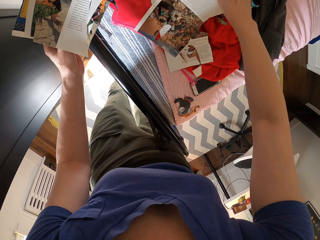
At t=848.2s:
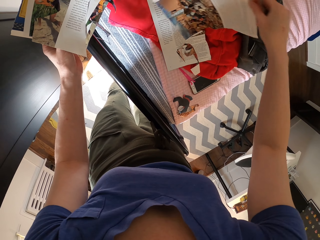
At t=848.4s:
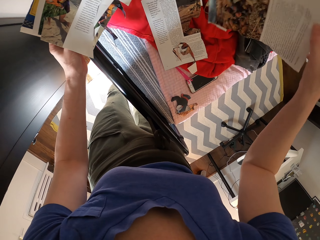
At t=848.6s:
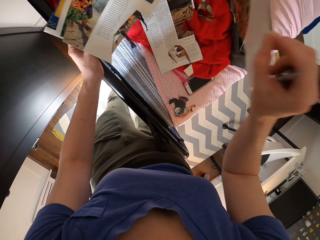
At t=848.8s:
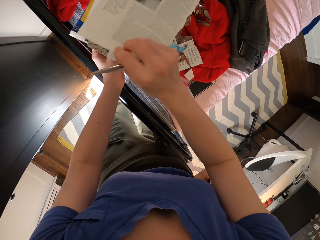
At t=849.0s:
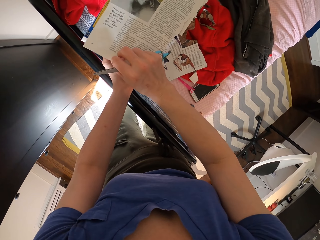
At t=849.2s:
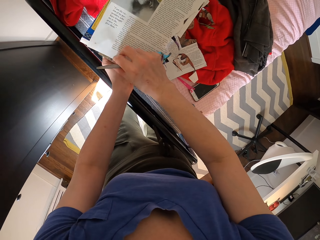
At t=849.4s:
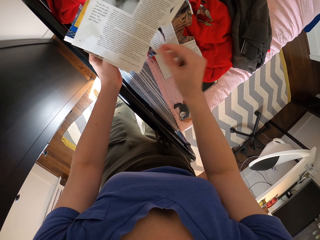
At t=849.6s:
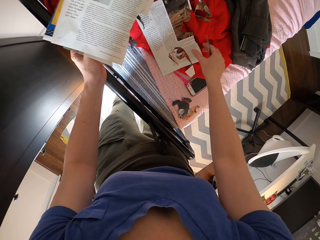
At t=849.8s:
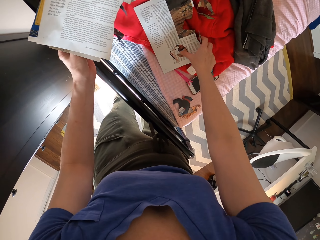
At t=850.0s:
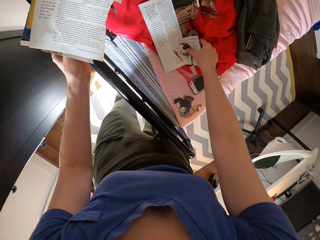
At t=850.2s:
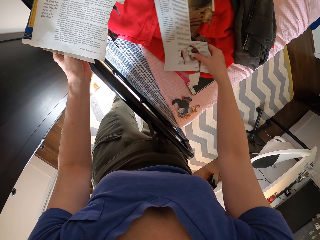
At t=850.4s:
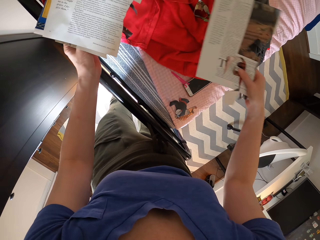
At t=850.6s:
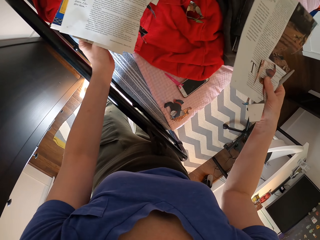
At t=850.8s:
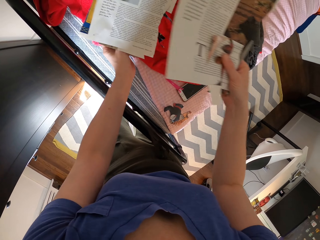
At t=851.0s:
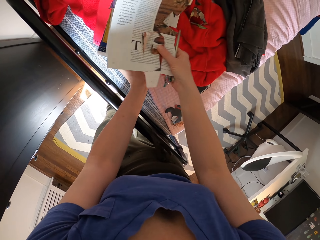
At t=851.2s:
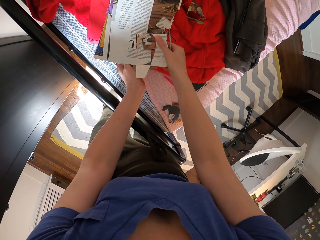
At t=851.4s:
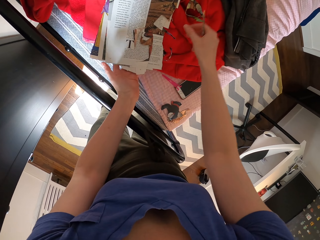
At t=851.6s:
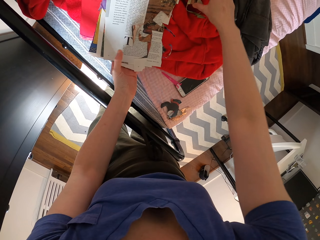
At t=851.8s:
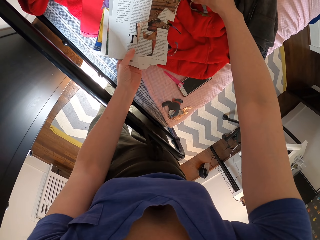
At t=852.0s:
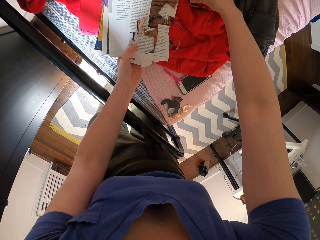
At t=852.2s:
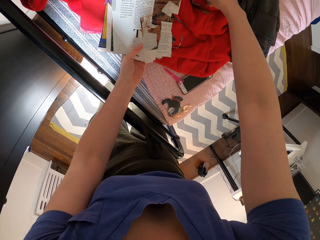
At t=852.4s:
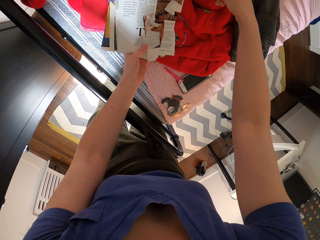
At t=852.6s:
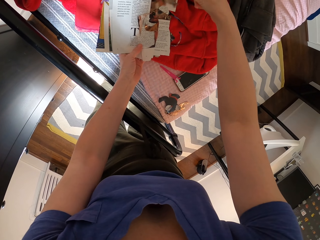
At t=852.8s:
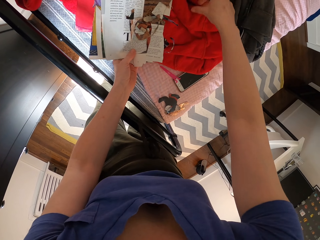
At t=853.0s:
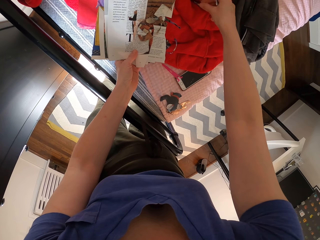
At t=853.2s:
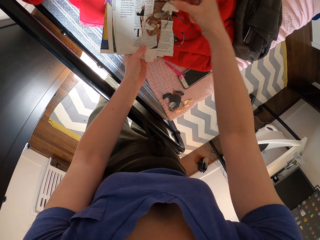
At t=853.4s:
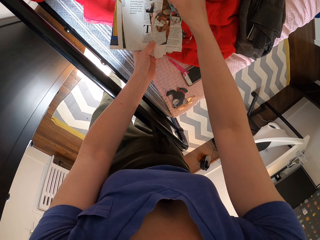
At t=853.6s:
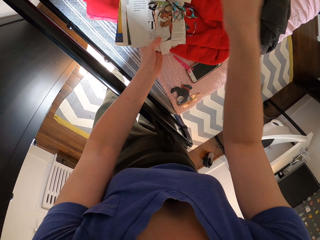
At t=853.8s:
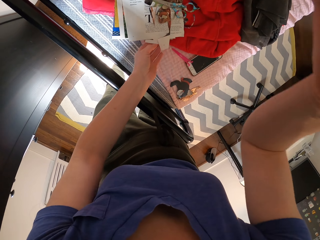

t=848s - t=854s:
The camera wearer picks a paper. They put the paper on top of others. They pick a paper. They put the paper on top of others. They pick a paper. They put the paper on top of others.
